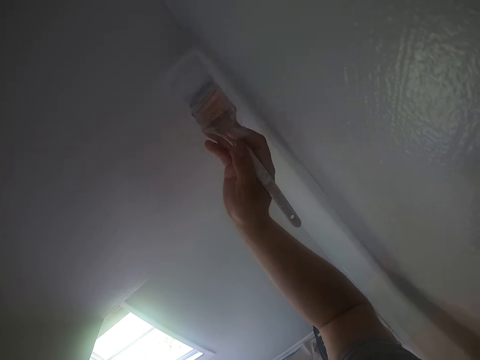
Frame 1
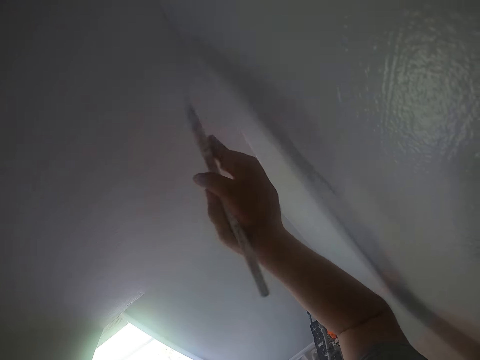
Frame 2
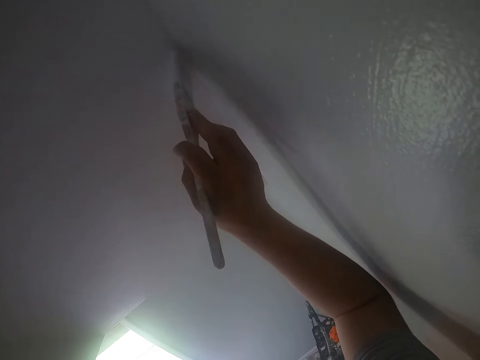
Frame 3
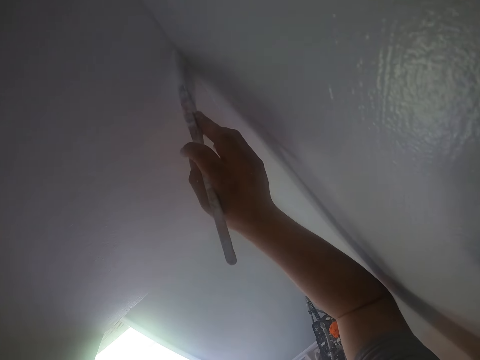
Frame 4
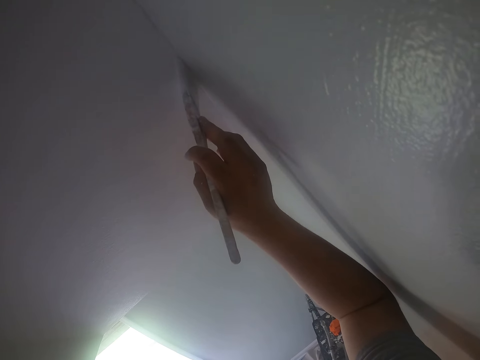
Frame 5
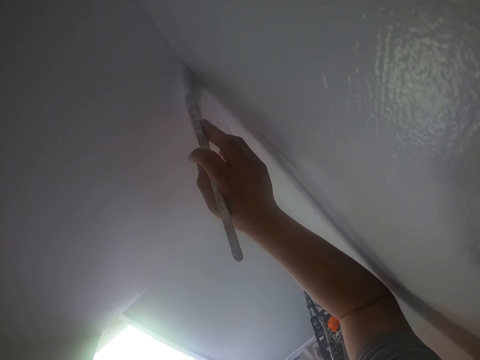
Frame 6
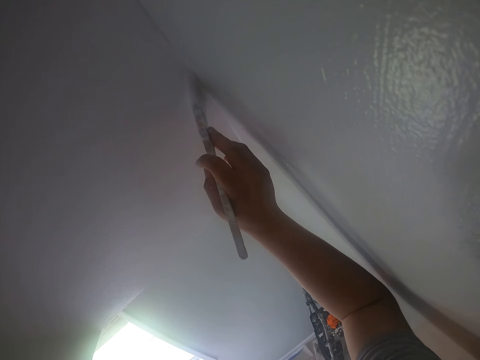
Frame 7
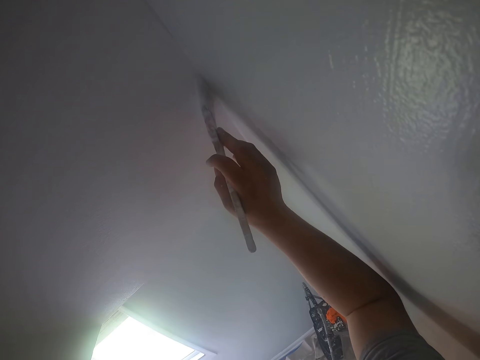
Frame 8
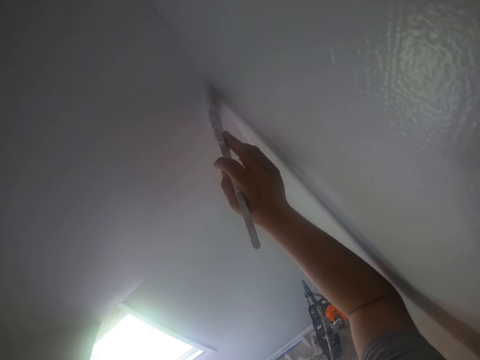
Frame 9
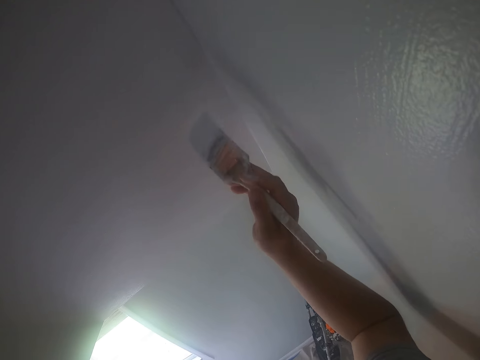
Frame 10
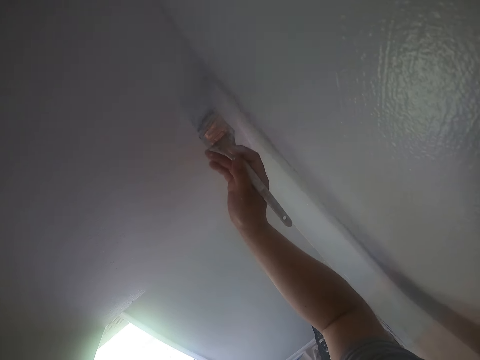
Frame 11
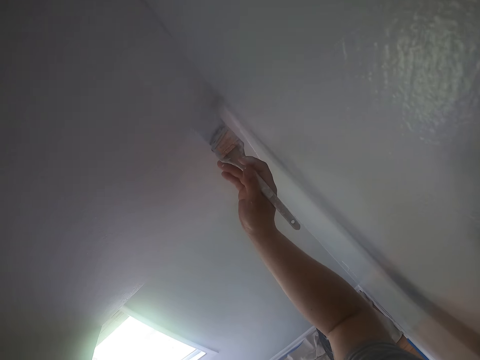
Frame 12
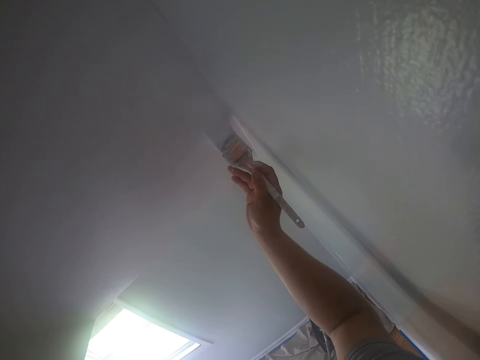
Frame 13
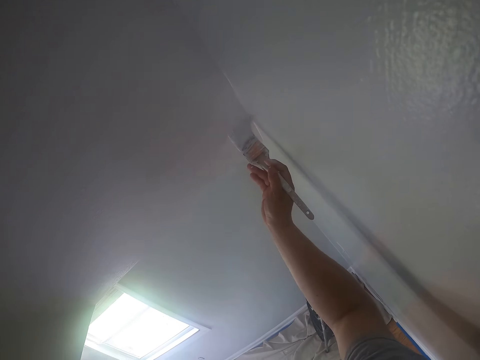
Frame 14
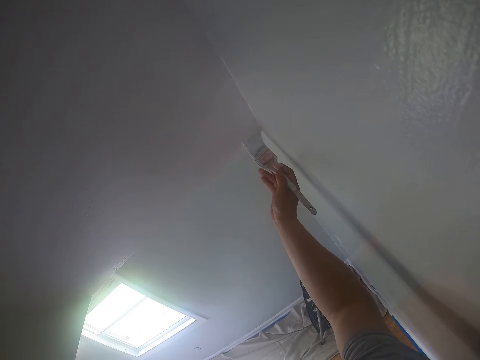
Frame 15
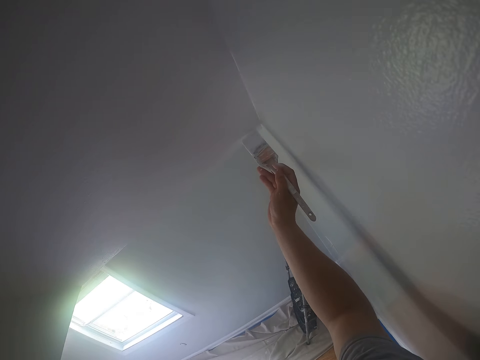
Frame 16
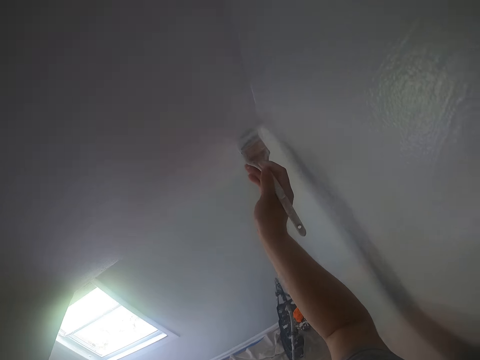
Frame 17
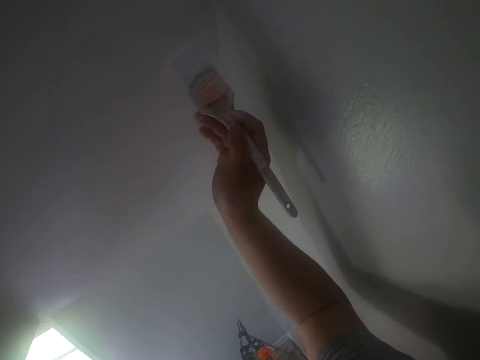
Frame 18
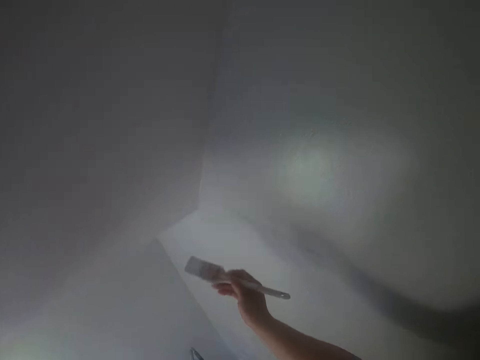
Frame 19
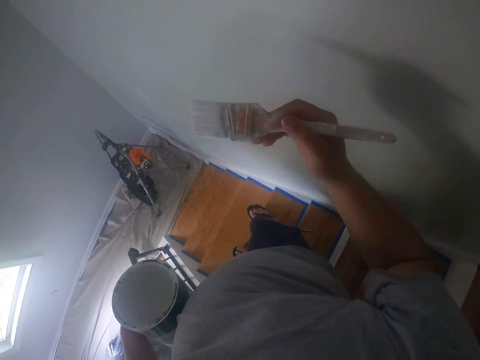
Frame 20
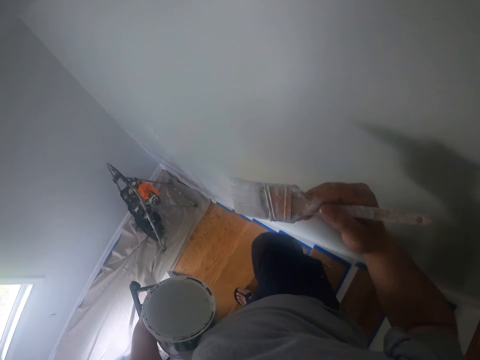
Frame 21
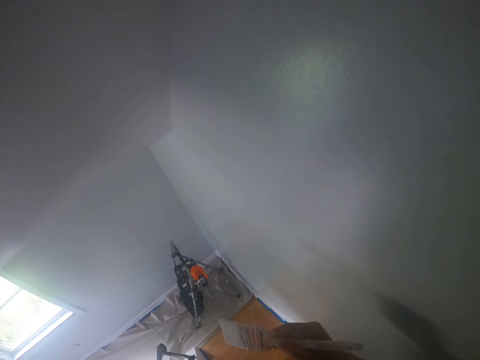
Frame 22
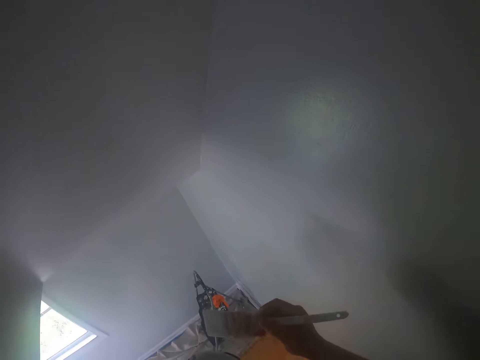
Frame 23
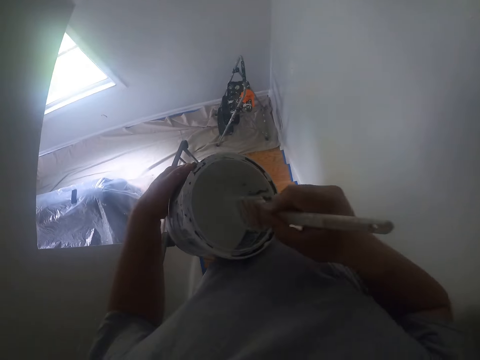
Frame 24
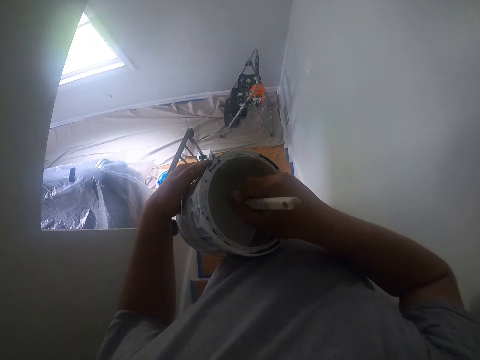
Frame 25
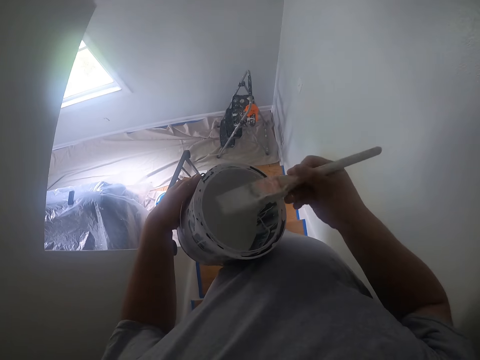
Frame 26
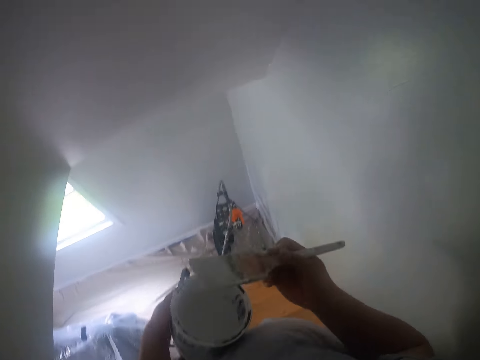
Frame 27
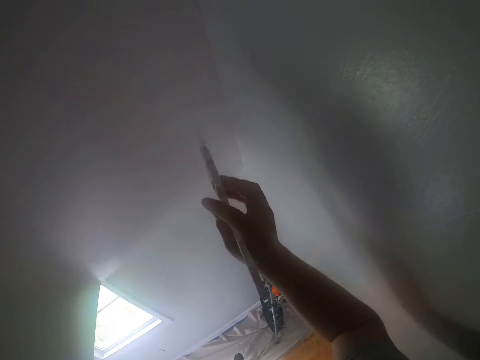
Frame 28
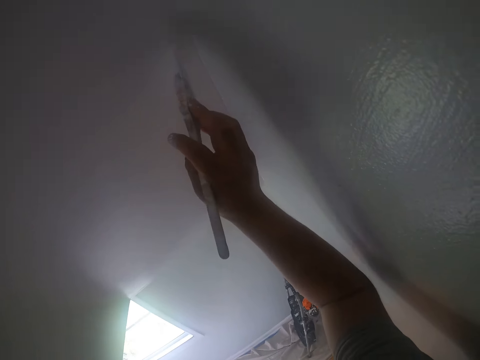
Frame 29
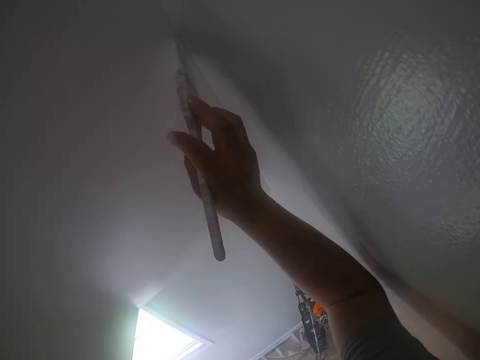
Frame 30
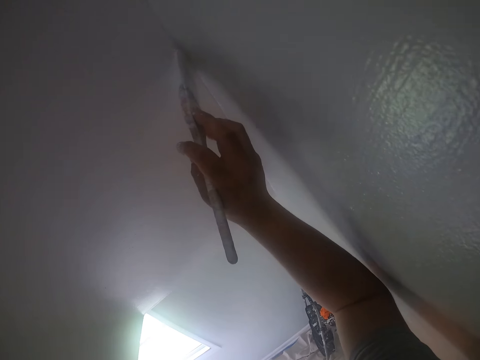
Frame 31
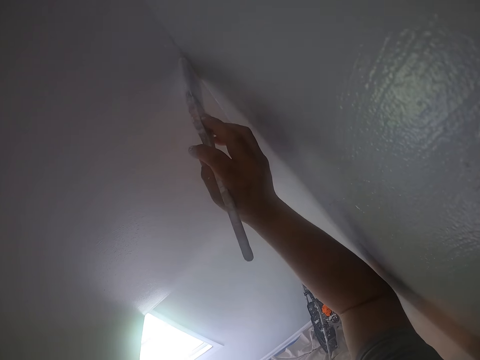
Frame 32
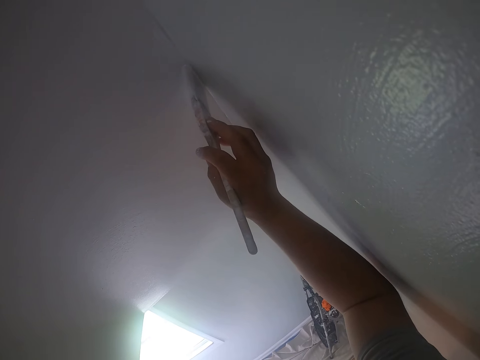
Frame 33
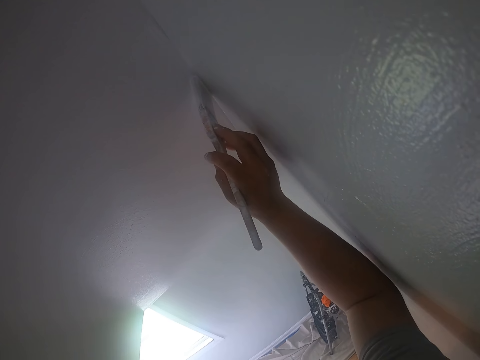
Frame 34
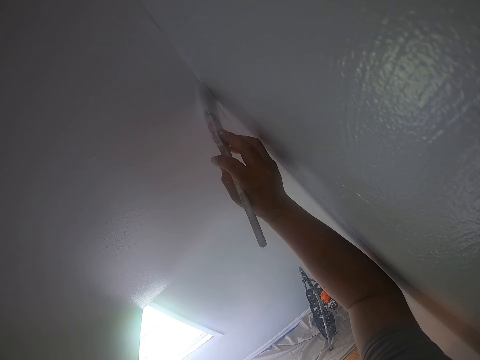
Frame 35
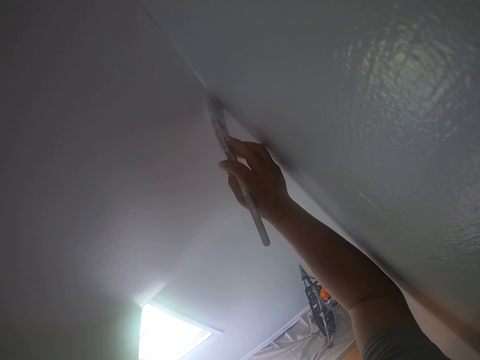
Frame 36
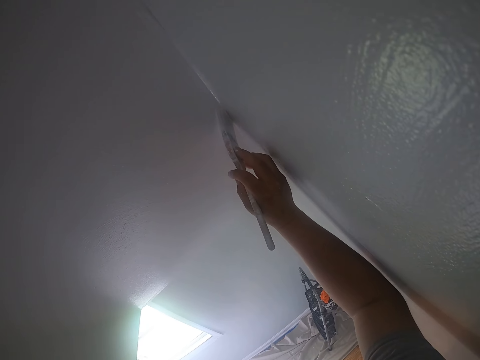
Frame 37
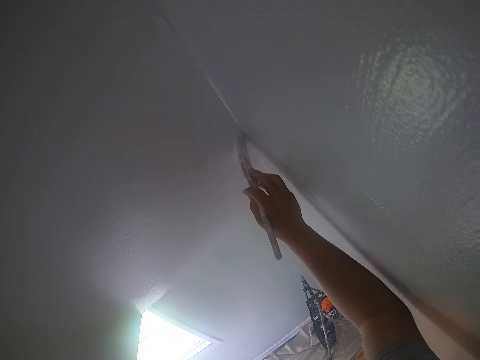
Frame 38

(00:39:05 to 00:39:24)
The camera wearer holds the paintbrush. He moves backward. He dips the paintbrush into the can of paint in his left hand. He paints the ceiling or a wall with the paintbrush in his right hand.

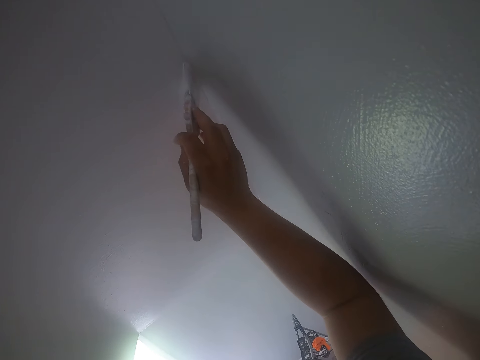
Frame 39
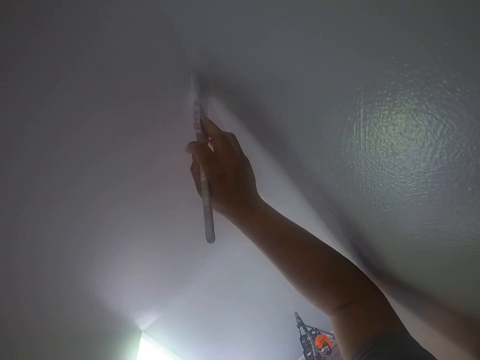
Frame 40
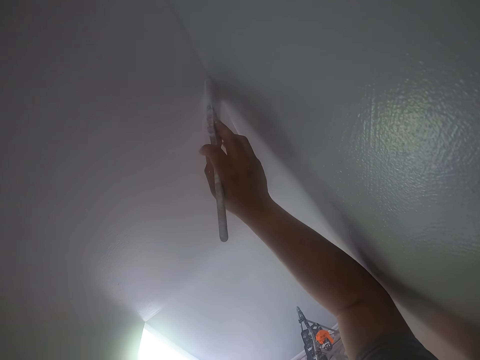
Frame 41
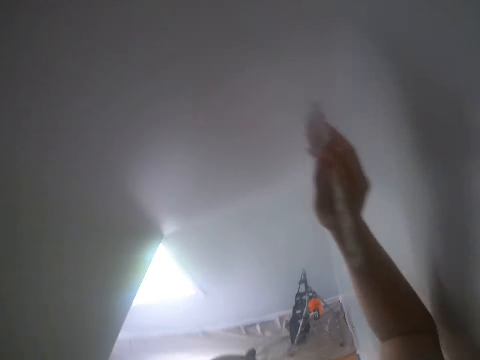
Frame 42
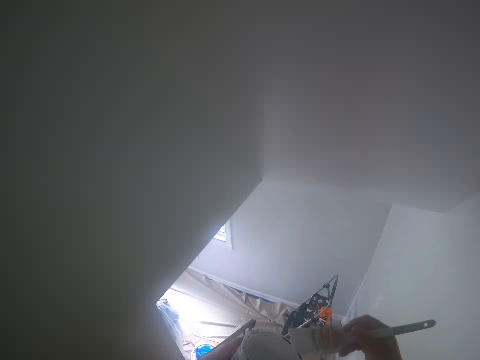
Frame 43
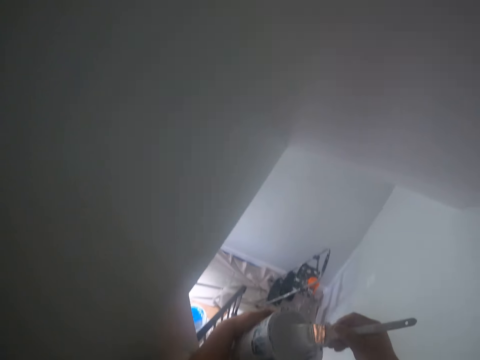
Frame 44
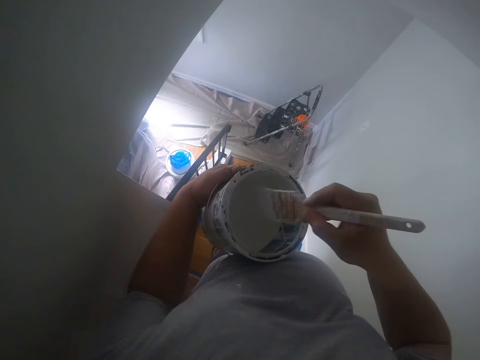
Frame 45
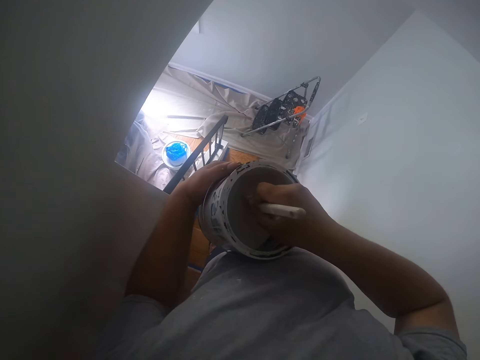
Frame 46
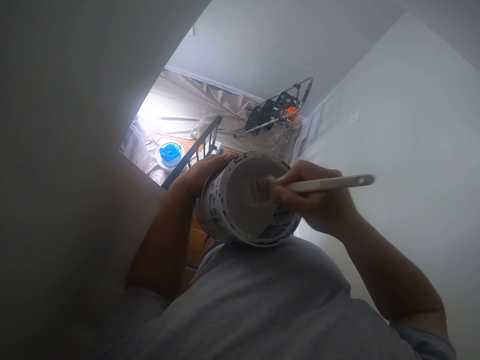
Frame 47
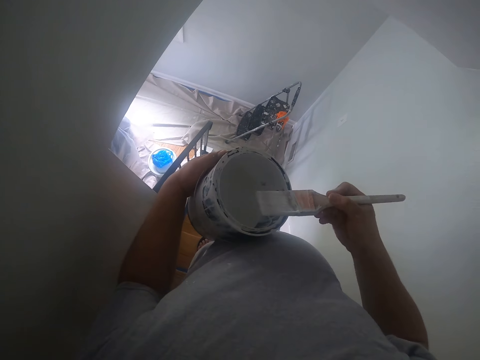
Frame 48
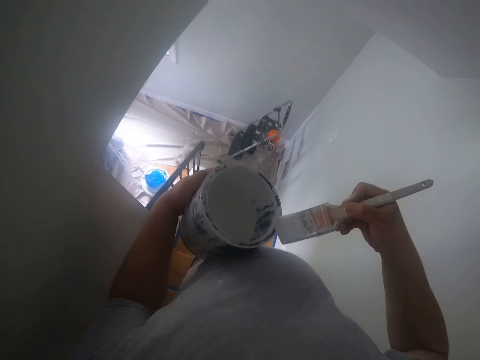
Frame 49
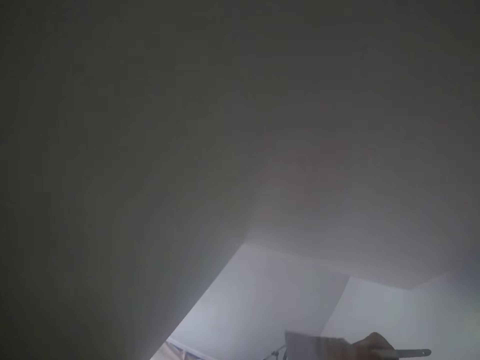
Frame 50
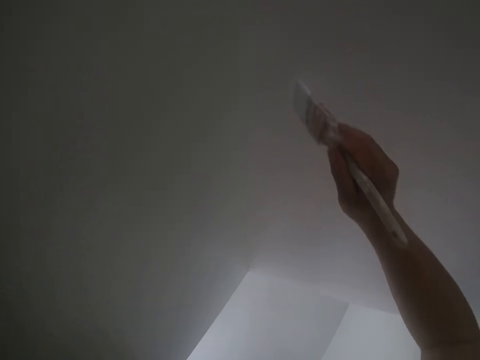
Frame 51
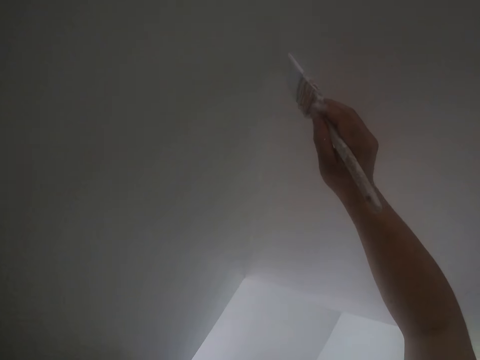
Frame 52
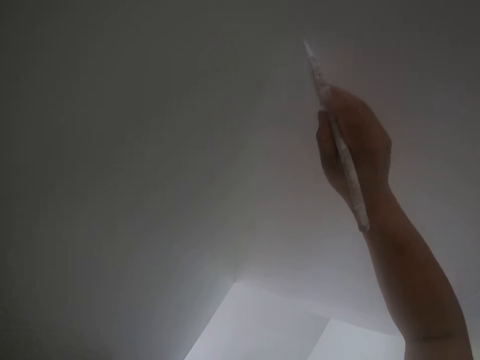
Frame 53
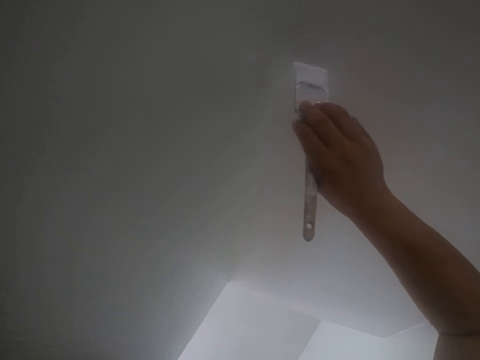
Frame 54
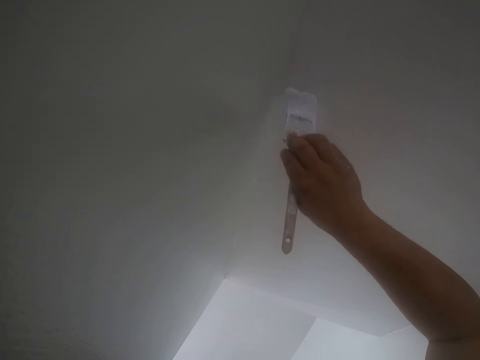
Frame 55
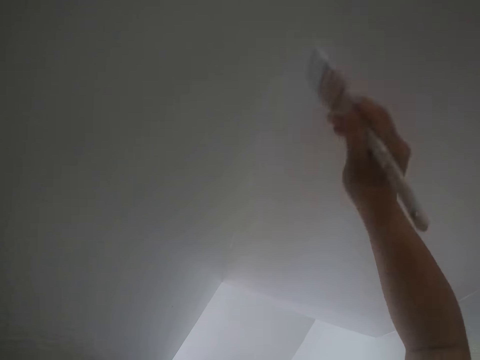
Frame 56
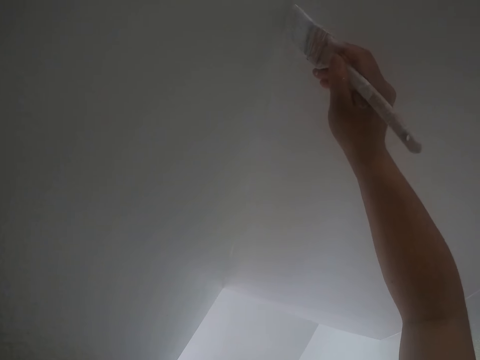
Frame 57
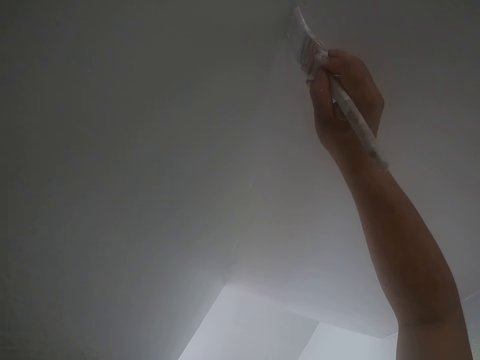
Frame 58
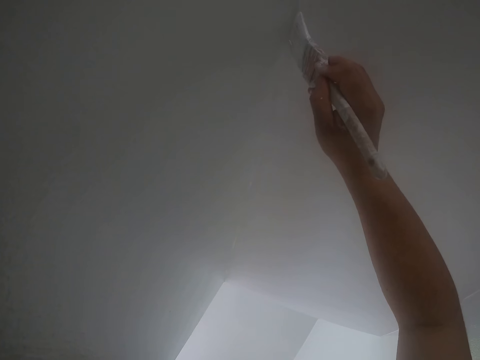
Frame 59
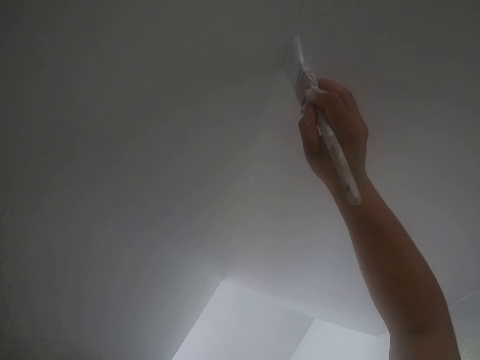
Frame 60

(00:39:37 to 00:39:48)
The camera wearer dips the paintbrush into the can of paint in his left hand. He cleans off paint on the paintbrush with the edge of the can. He paints the ceiling or a wall with the paintbrush in his right hand.
